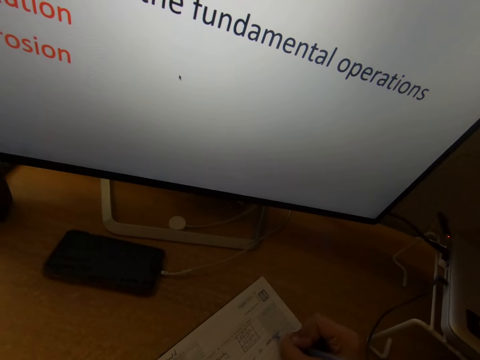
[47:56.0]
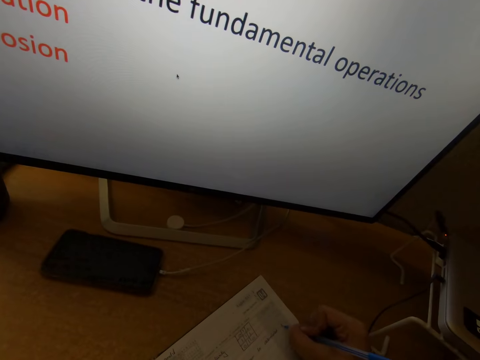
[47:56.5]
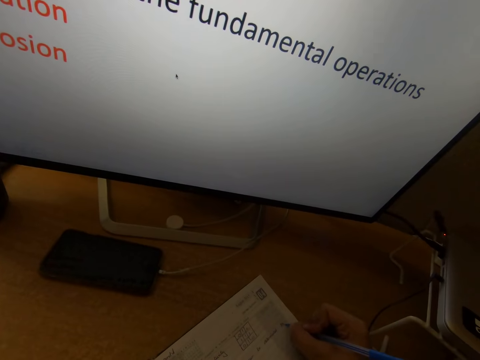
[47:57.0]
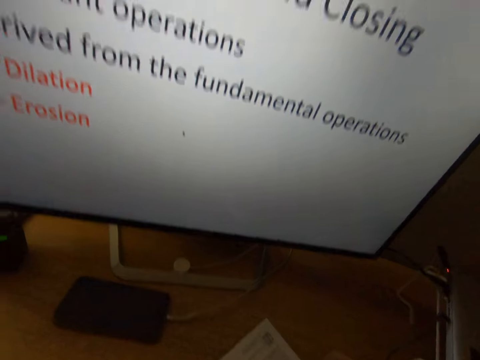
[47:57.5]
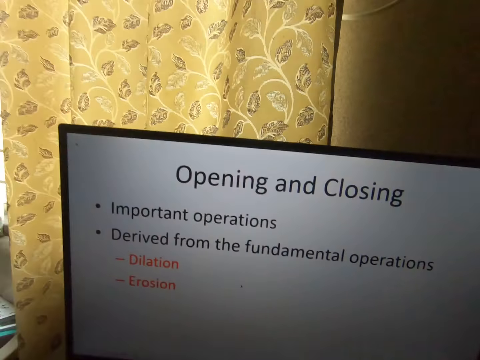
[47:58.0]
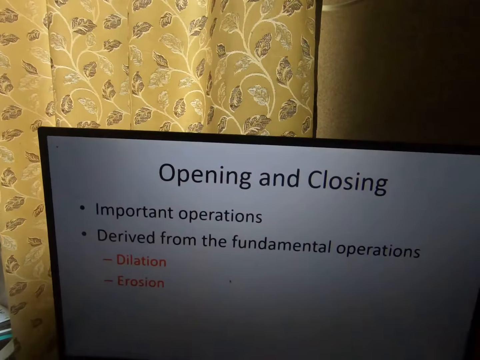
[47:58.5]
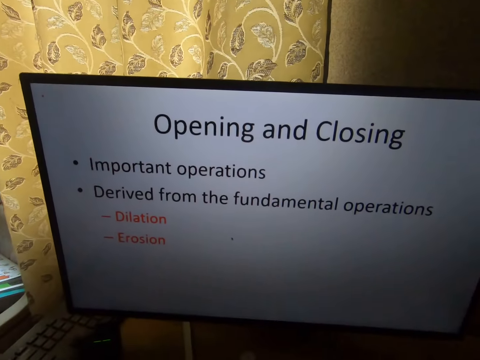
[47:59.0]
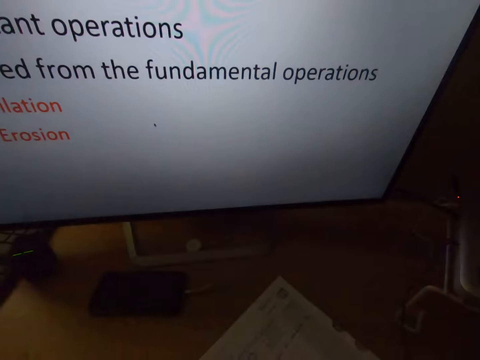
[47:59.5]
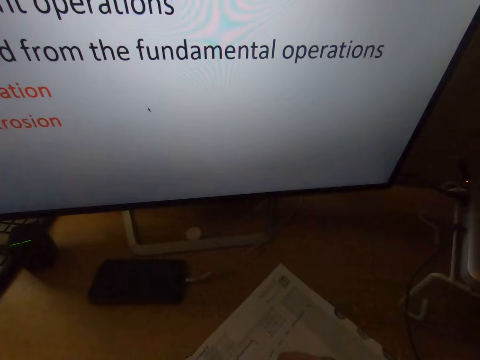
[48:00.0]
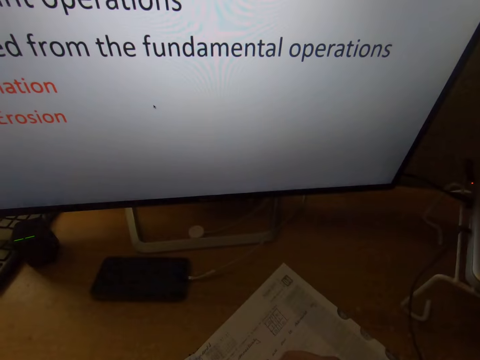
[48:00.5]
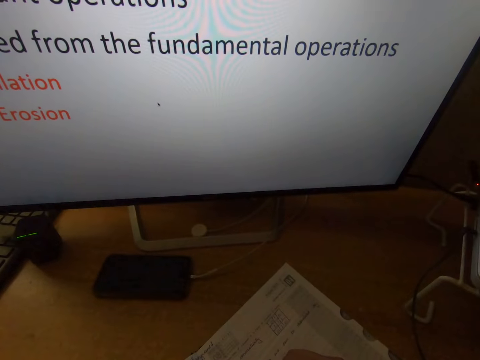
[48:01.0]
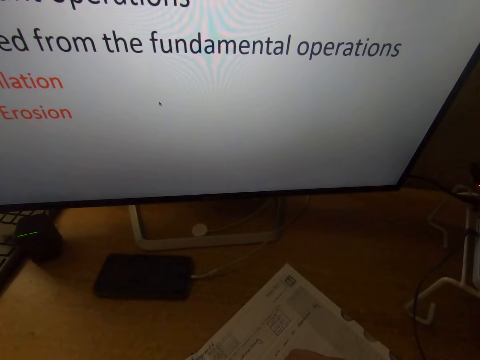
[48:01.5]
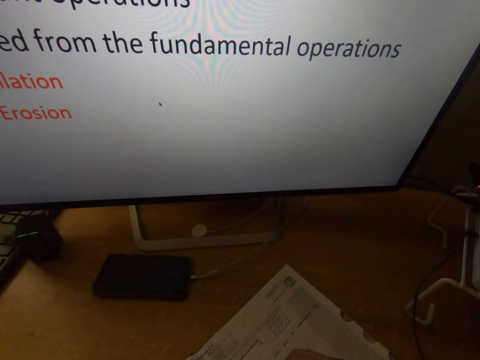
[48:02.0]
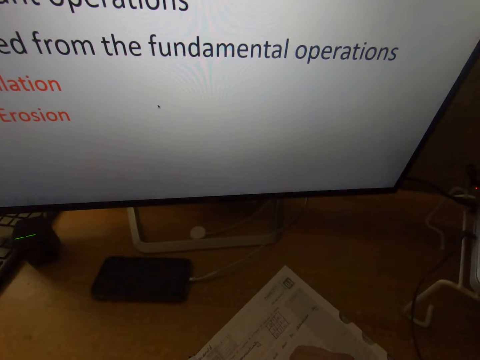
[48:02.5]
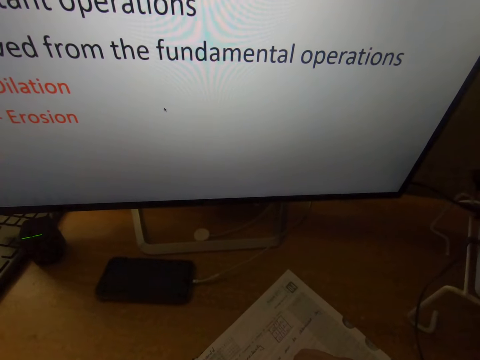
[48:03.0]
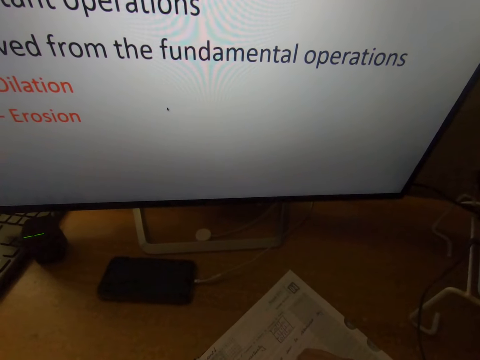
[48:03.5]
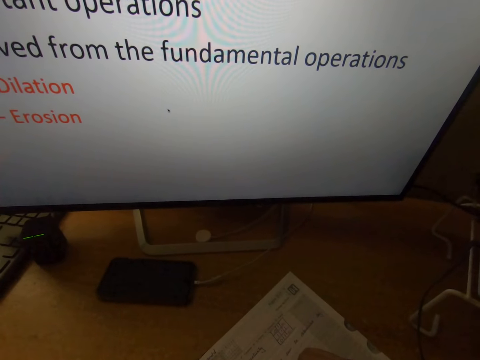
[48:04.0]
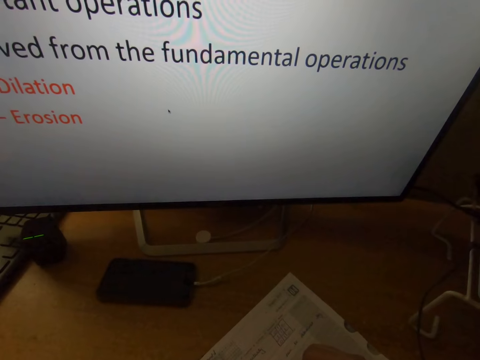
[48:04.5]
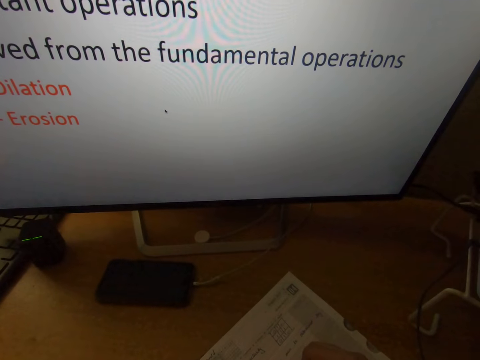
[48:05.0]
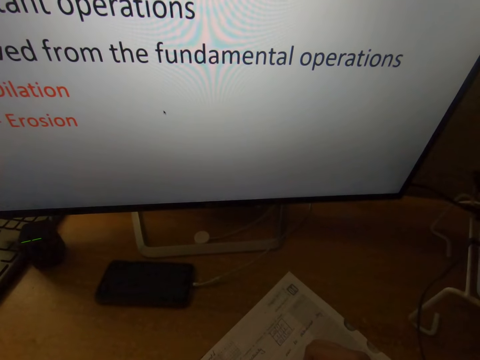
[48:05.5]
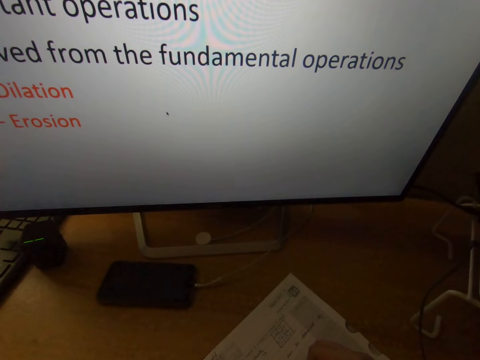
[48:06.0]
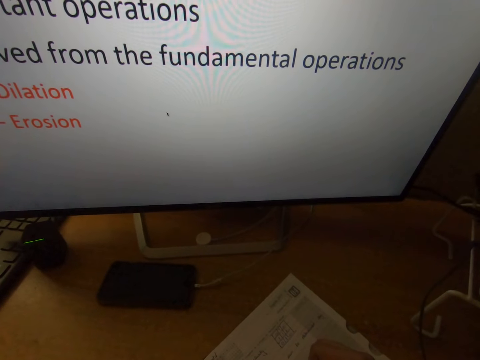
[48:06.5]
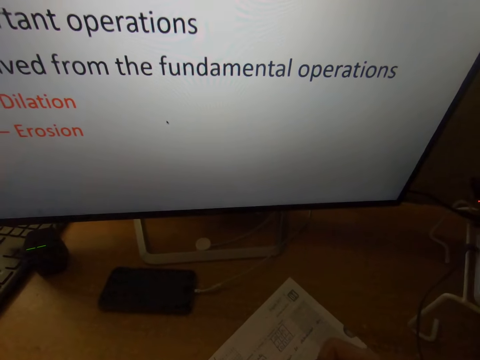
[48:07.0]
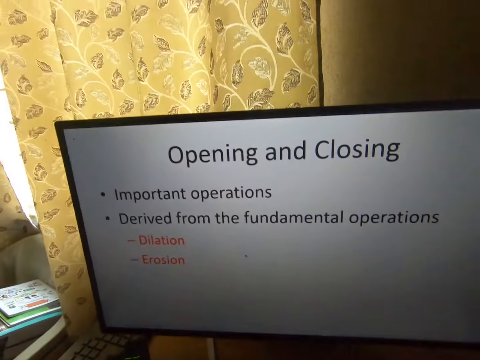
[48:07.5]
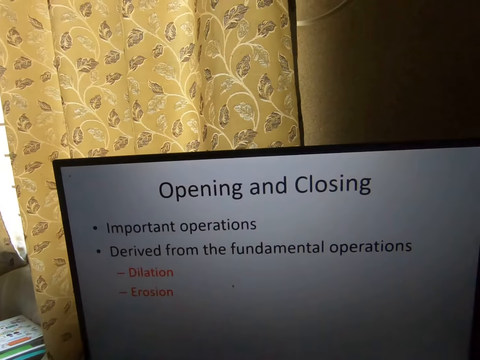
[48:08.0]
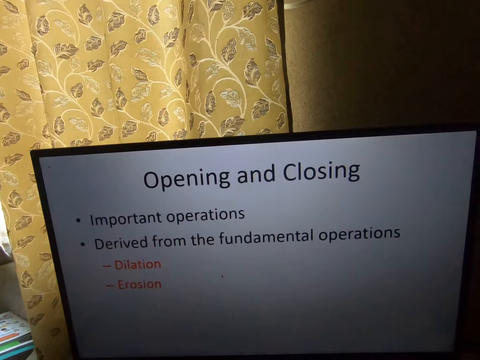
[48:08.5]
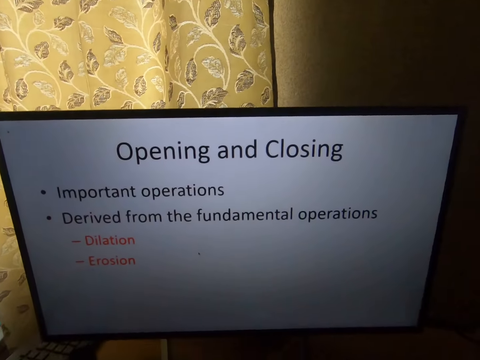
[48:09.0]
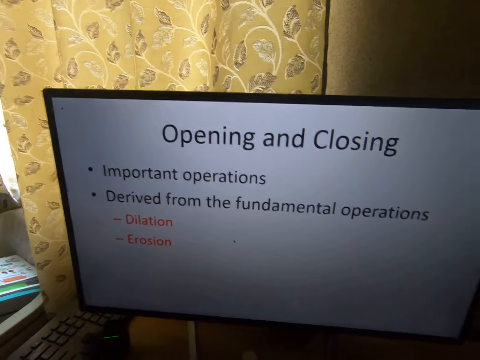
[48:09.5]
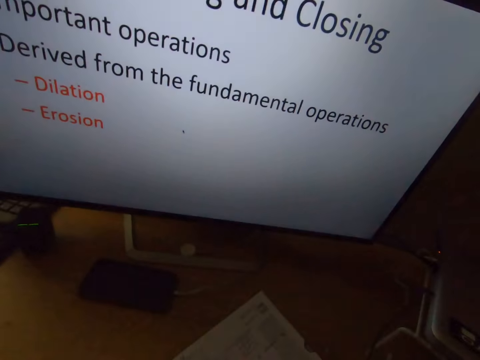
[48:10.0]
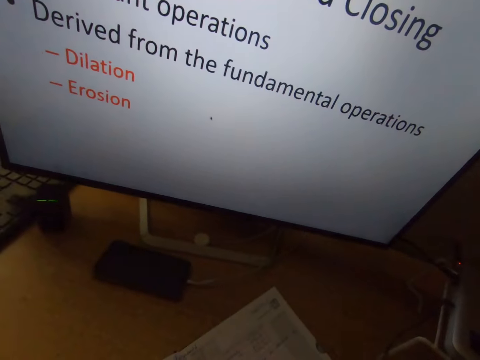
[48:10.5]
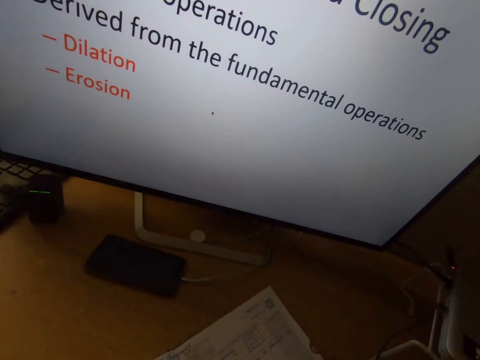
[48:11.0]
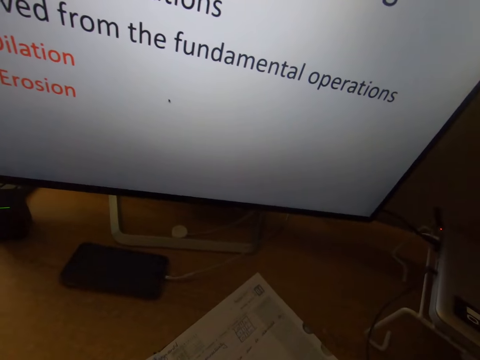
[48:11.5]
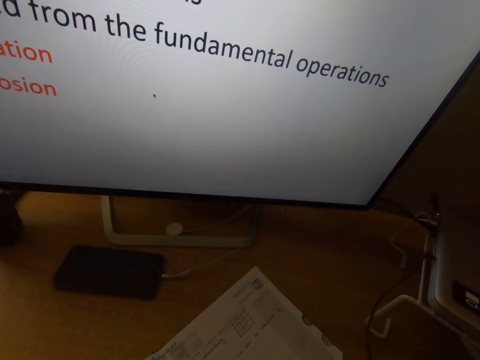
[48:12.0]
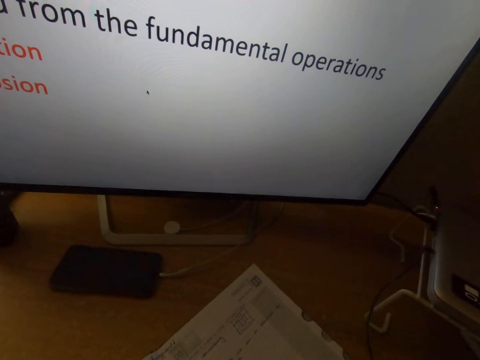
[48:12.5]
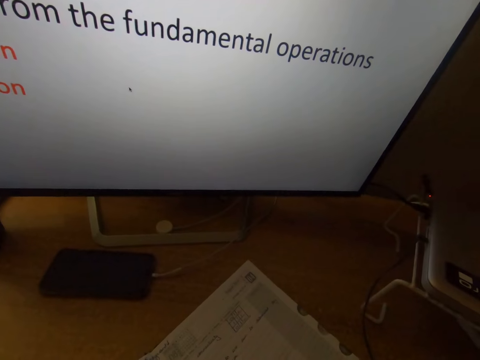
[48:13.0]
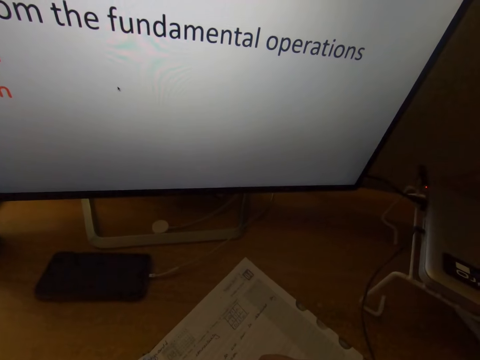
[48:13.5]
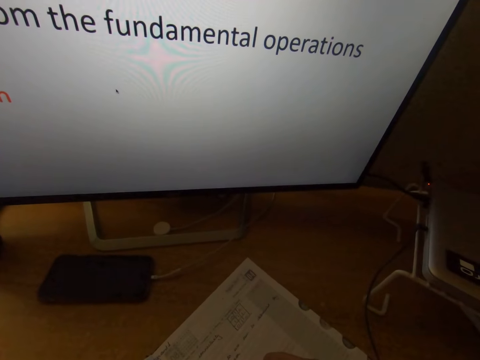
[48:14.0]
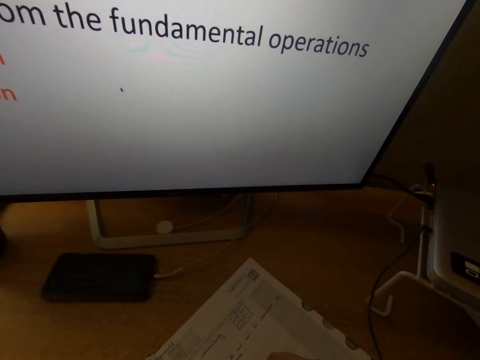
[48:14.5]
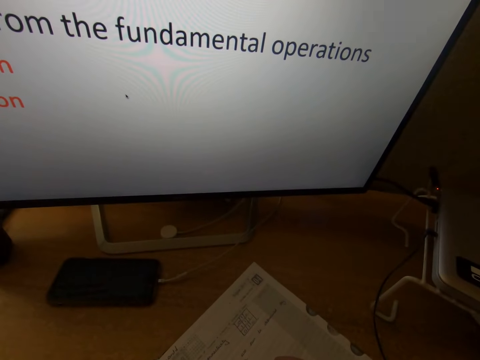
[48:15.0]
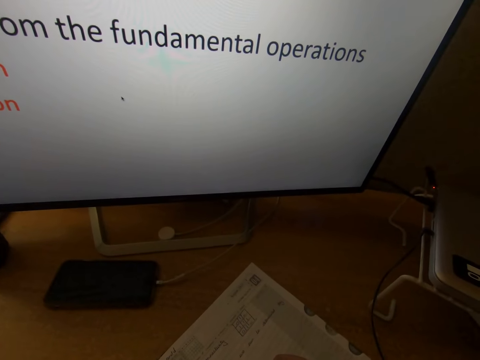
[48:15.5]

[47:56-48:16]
The camera wearer stares at the desktop screen. They write on a book with a pen. They stare at the desktop screen. They write on the book with the pen.

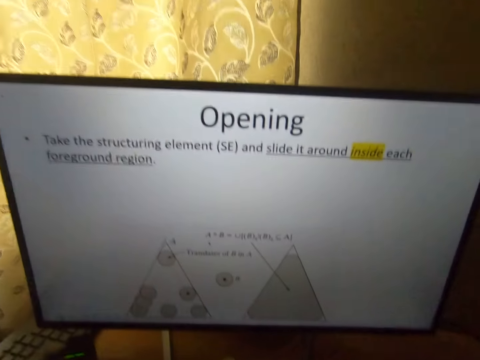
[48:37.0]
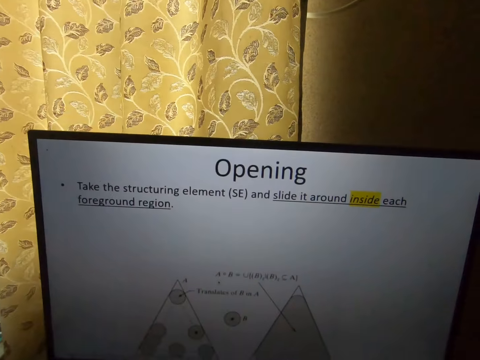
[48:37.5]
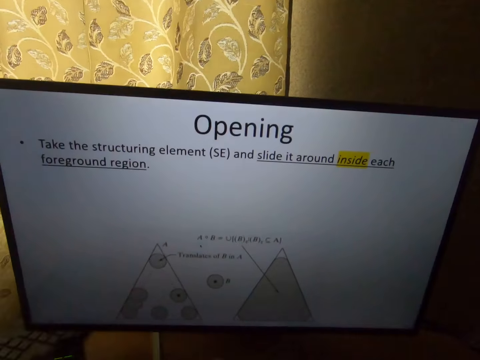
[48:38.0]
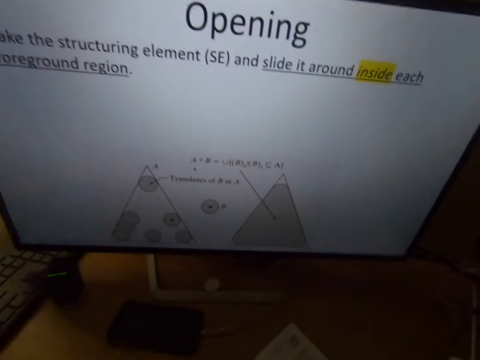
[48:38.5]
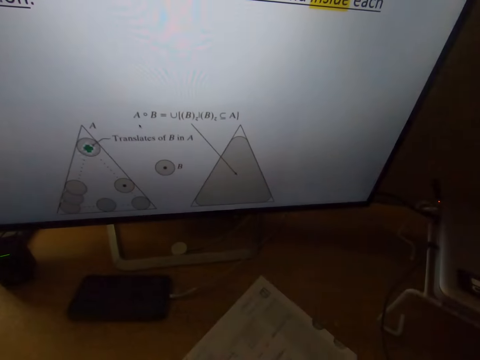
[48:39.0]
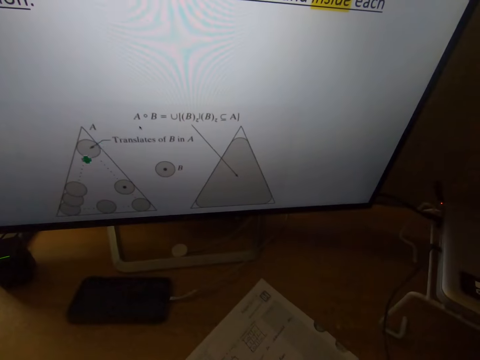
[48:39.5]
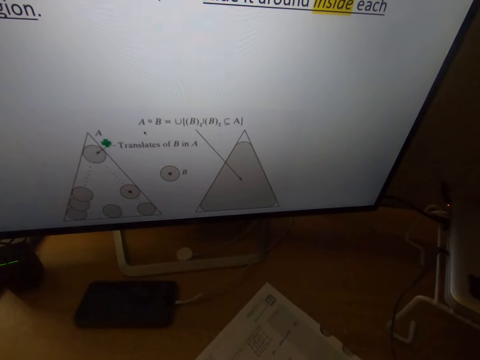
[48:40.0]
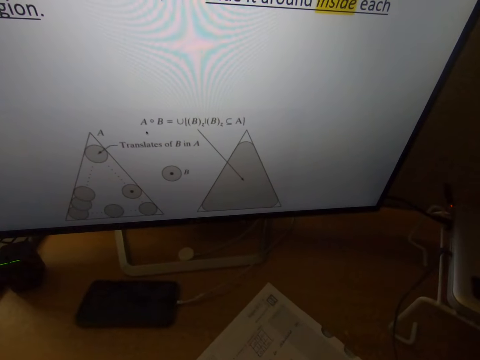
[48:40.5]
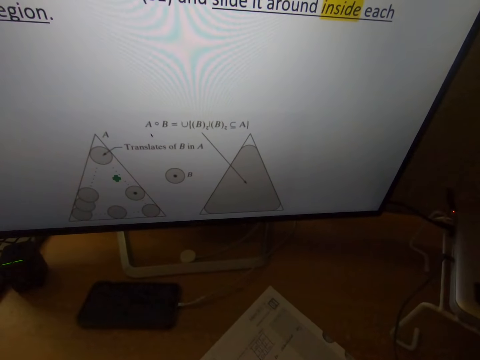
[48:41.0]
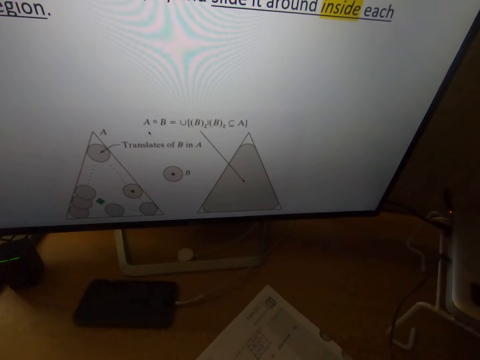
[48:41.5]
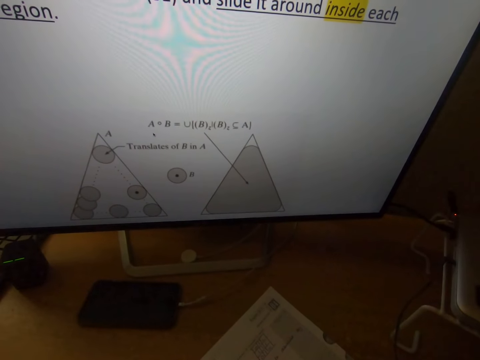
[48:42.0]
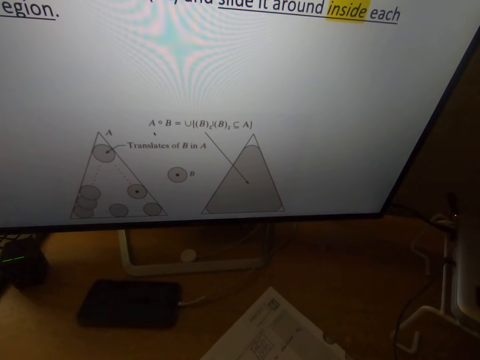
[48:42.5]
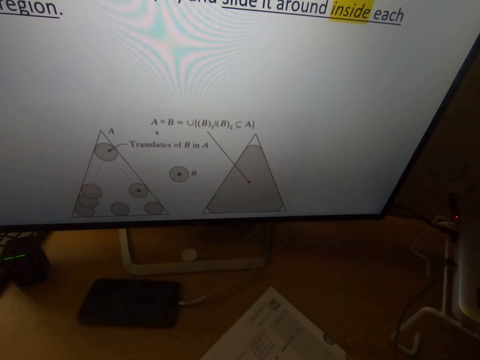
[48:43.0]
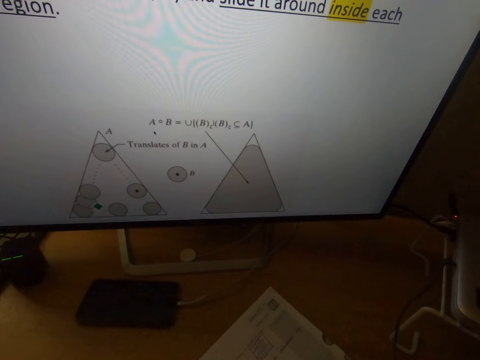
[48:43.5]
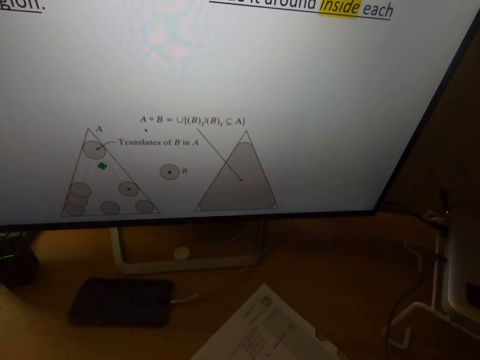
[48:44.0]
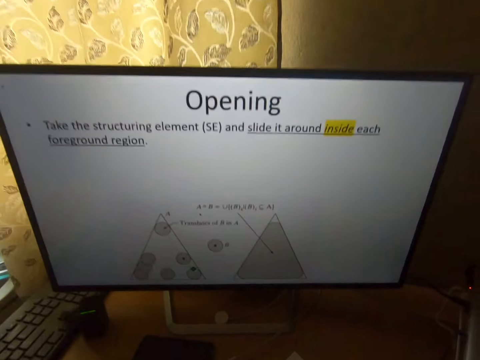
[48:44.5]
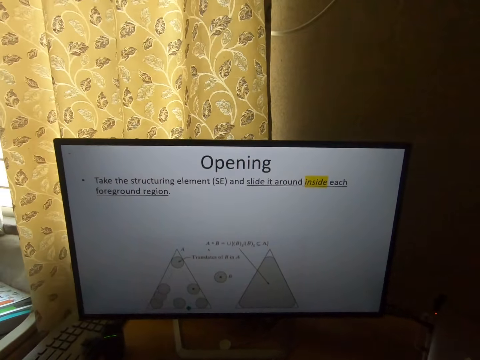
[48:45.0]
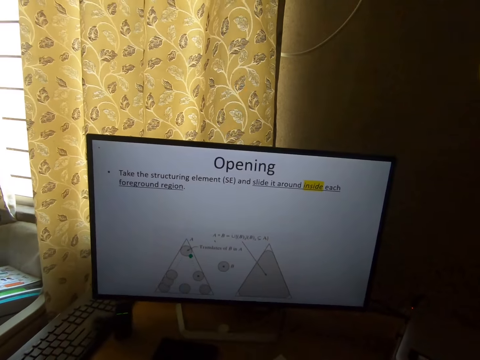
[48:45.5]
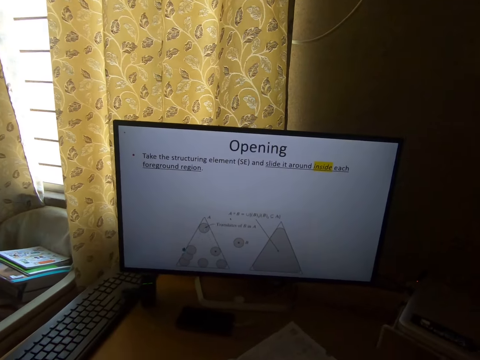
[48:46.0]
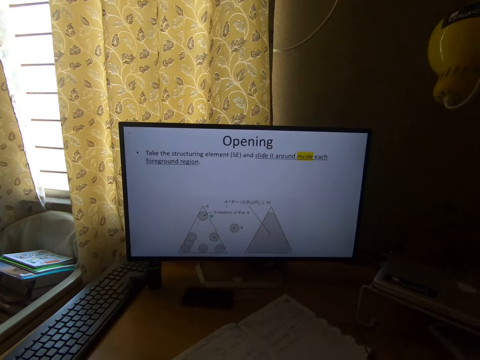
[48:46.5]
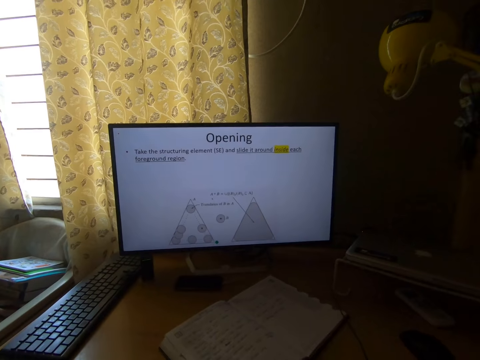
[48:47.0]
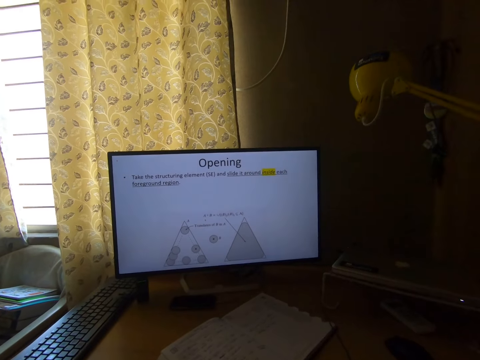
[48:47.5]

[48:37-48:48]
The camera wearer stares at the desktop screen. They stop for a while.
